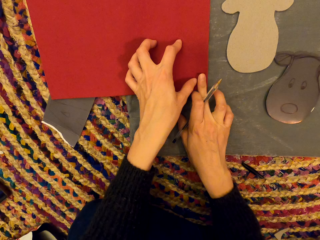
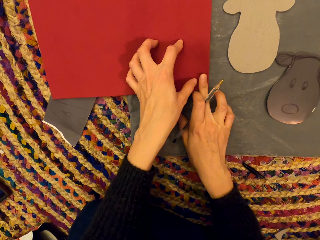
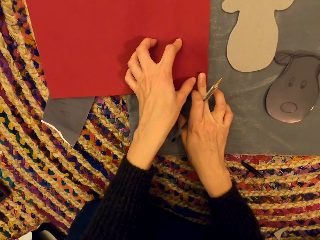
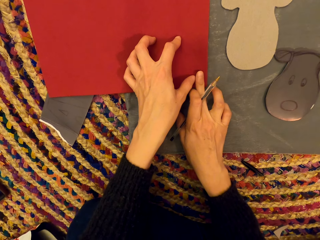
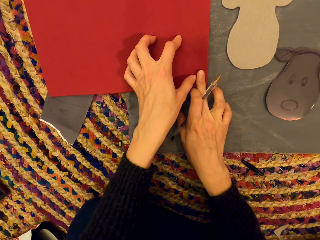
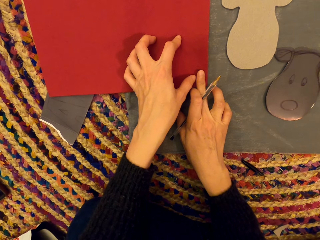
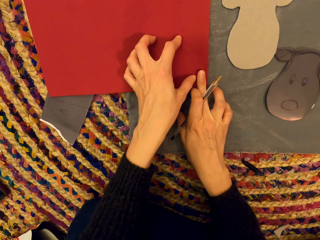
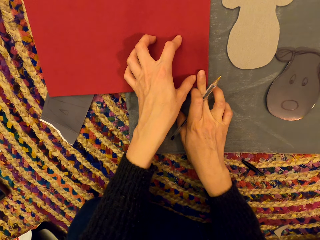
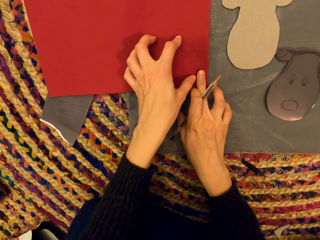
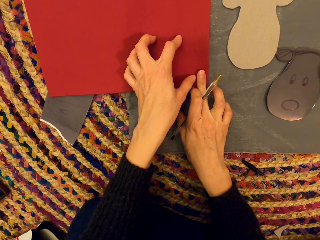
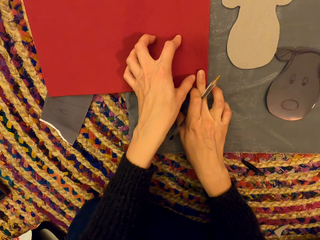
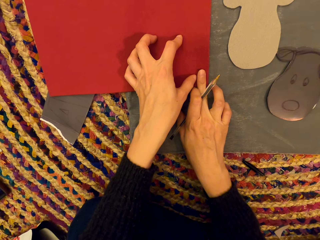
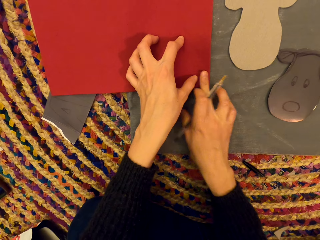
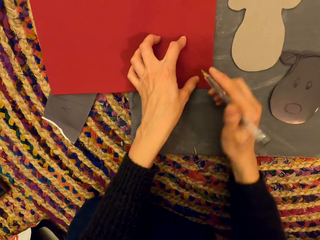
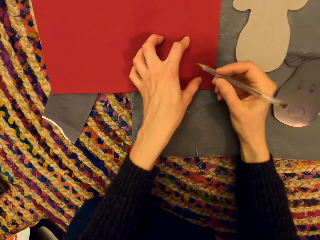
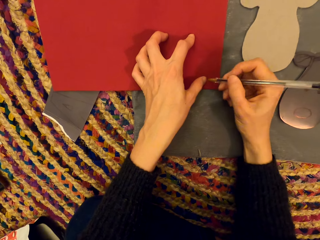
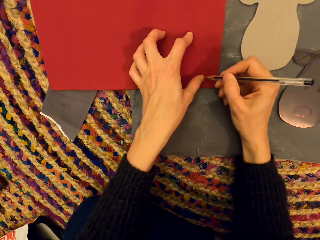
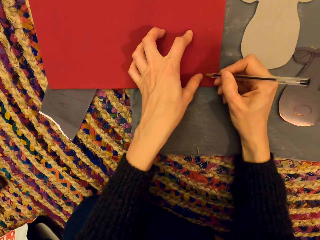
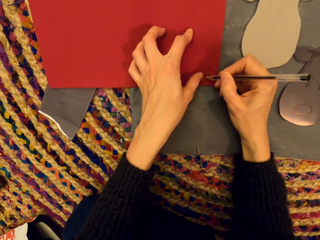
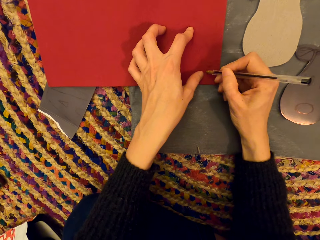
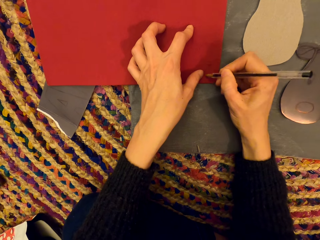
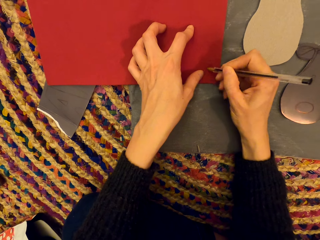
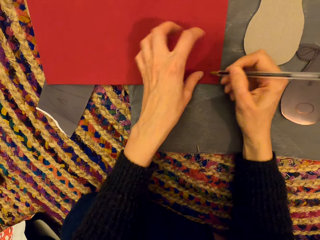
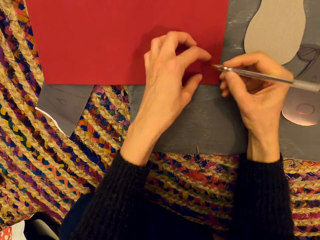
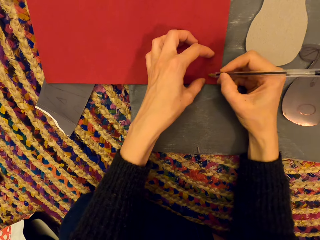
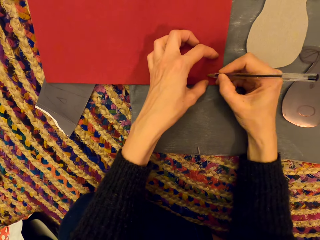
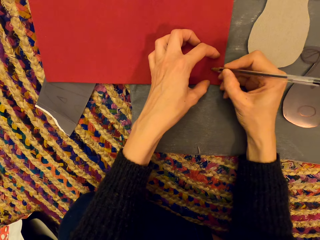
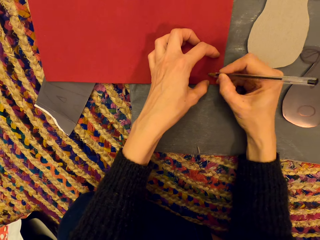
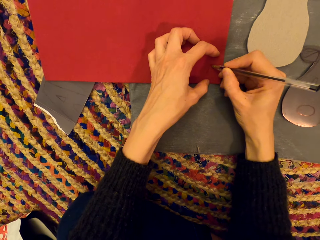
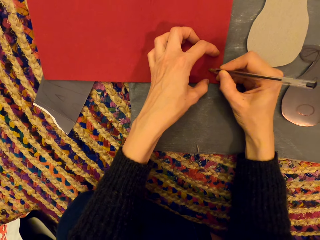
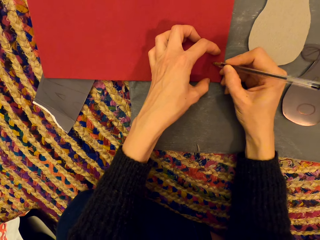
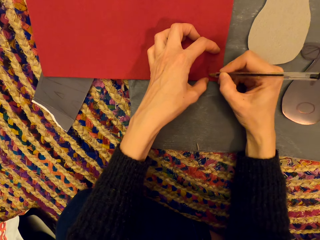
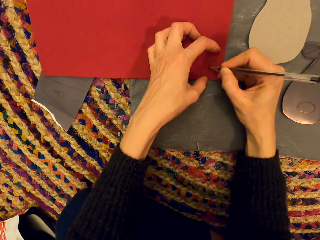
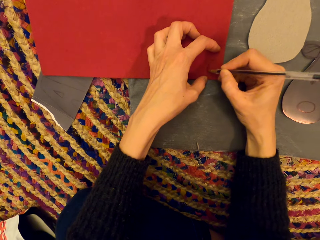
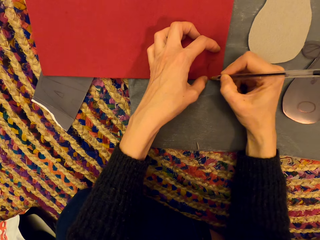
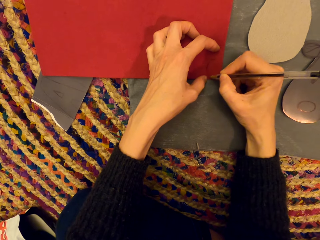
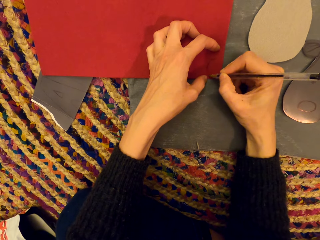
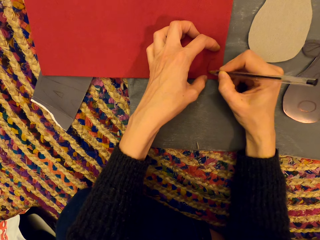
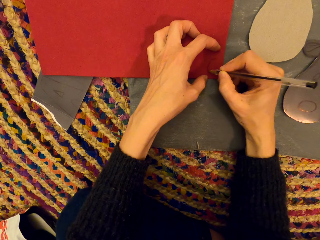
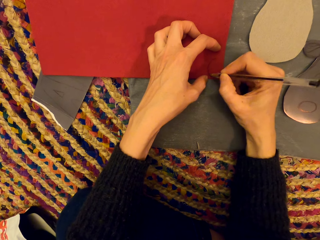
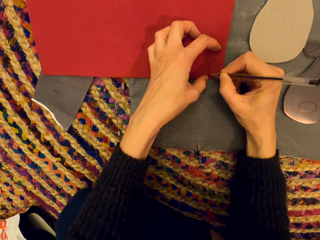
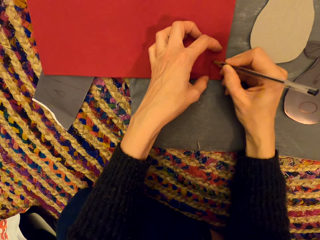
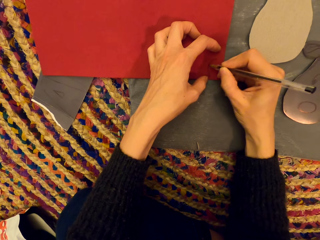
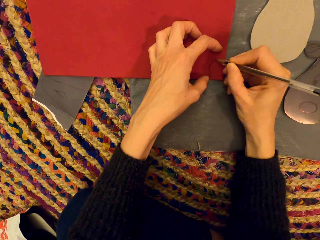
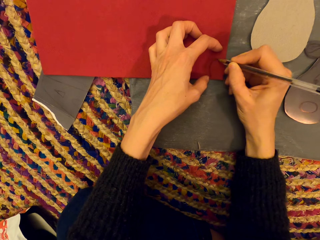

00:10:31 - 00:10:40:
The camera wearer draws.

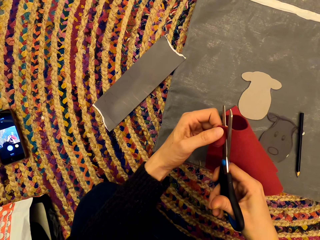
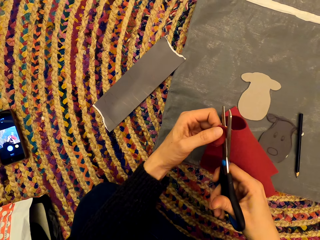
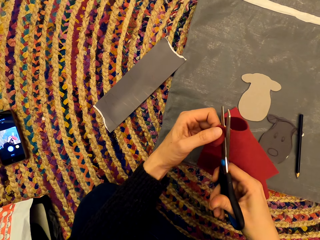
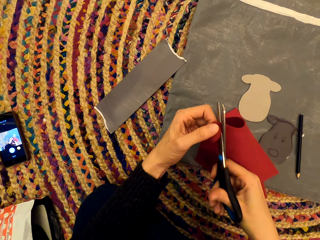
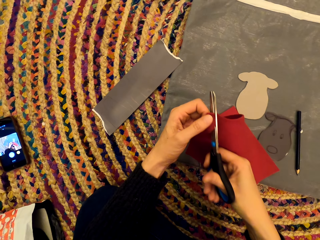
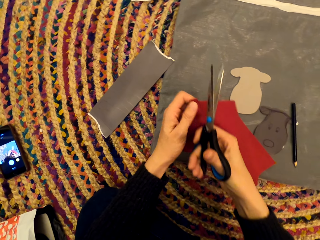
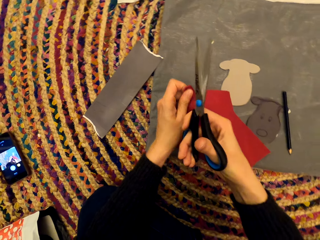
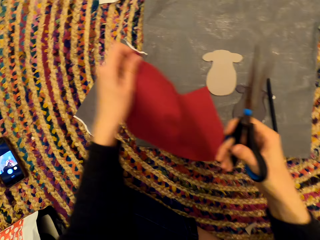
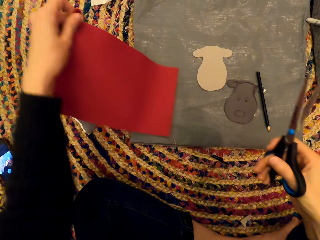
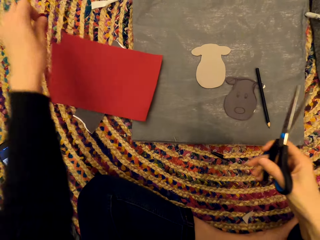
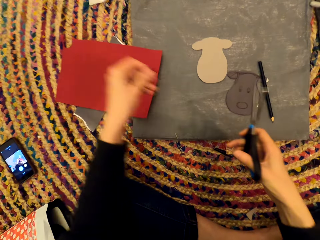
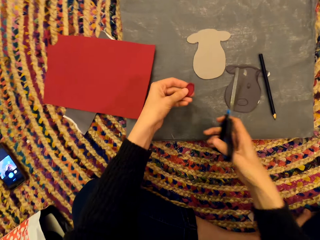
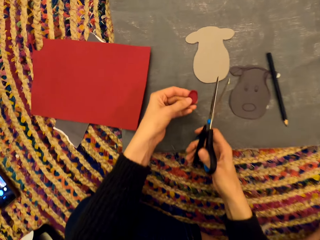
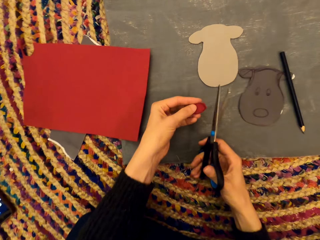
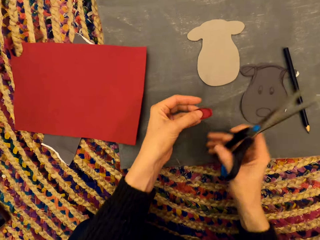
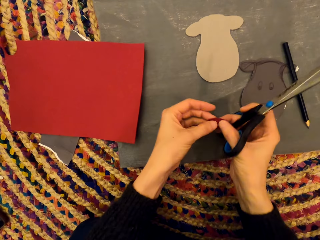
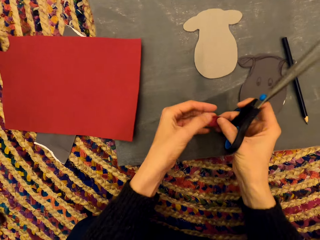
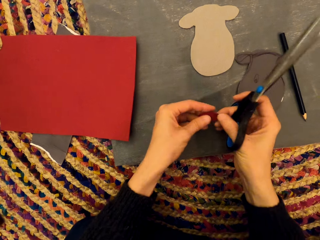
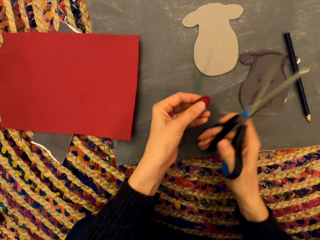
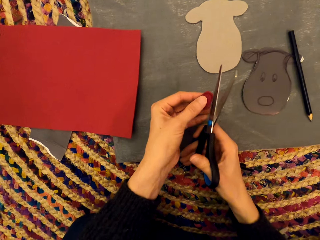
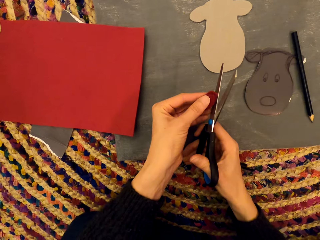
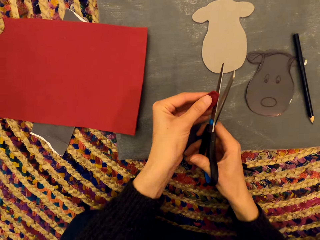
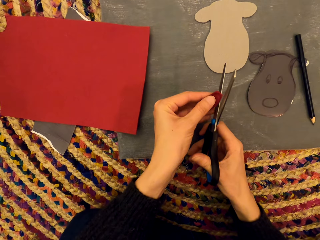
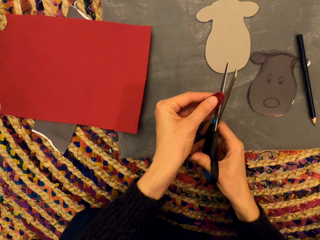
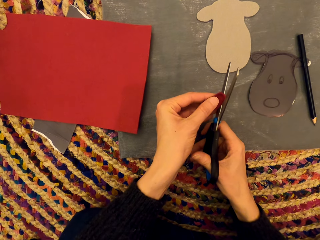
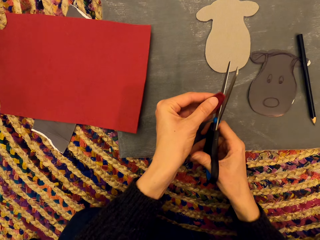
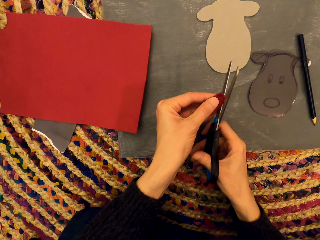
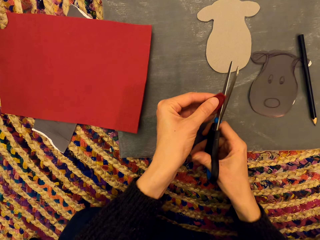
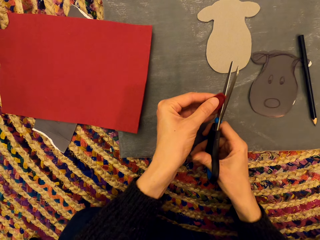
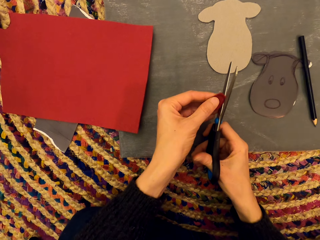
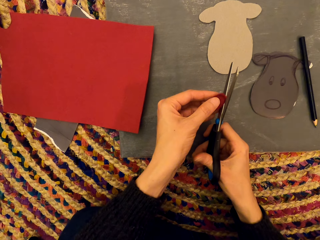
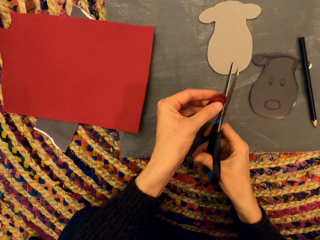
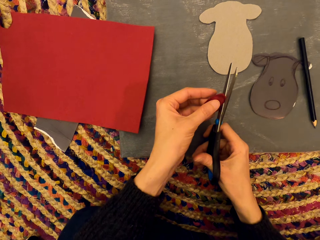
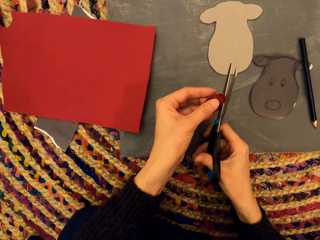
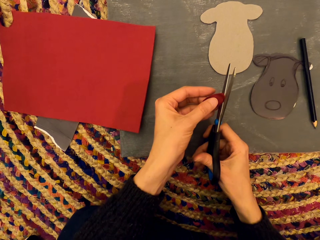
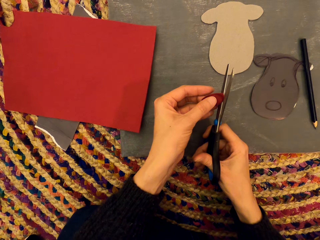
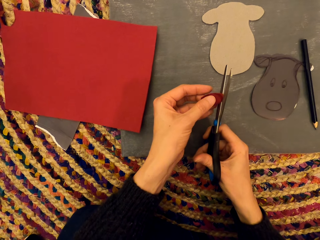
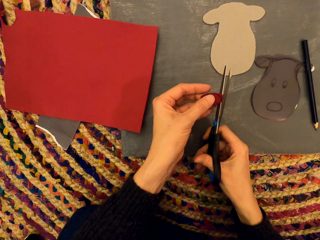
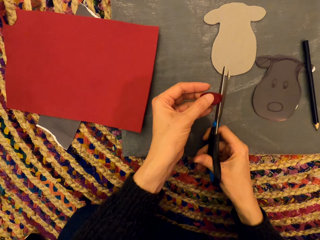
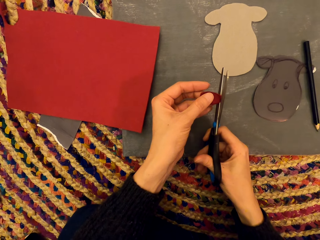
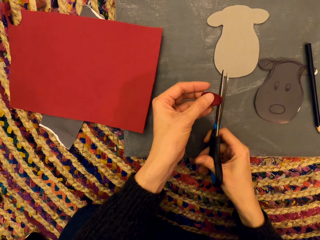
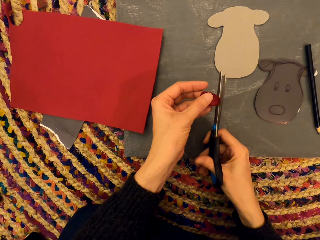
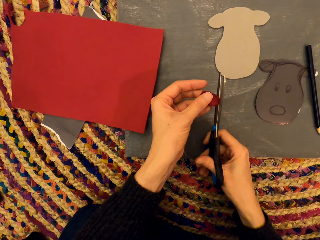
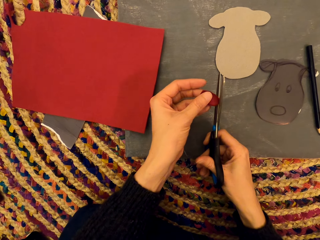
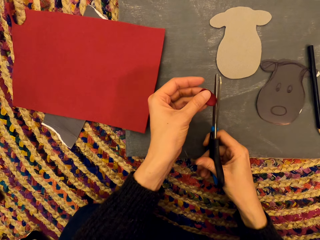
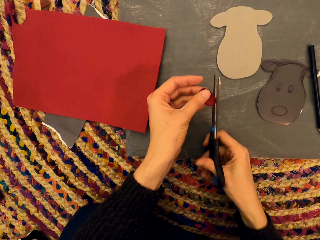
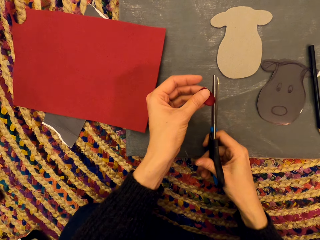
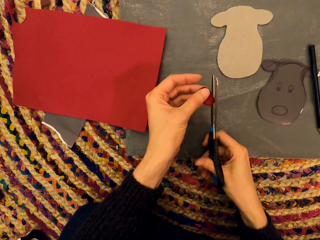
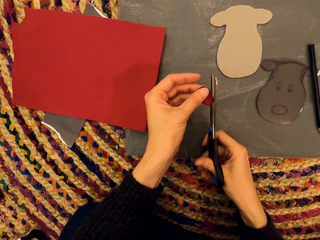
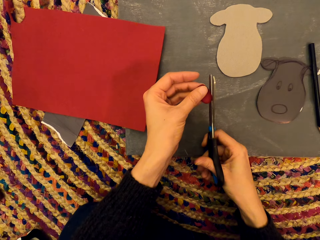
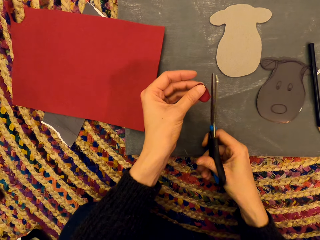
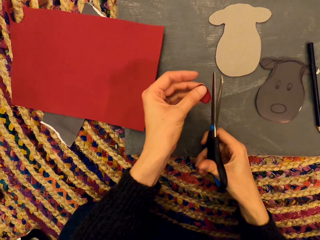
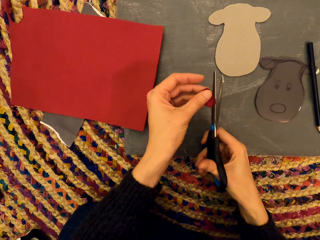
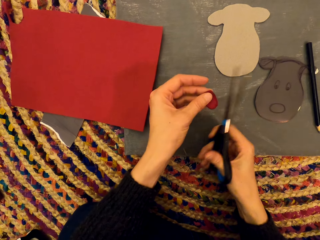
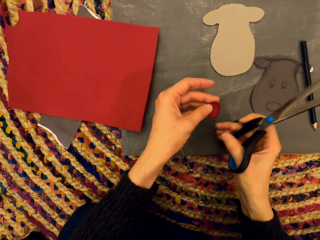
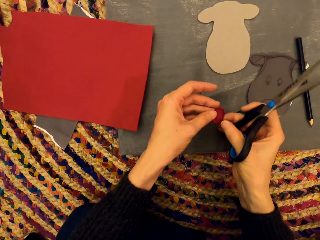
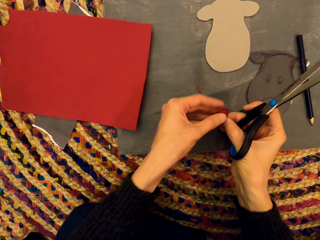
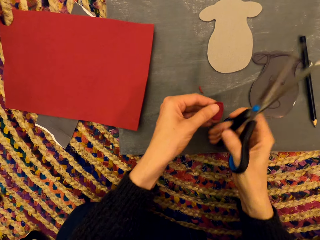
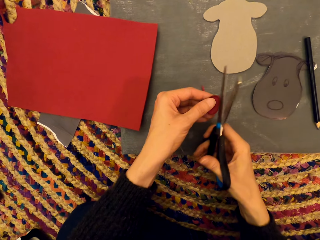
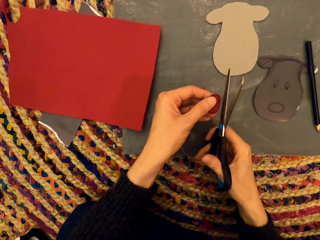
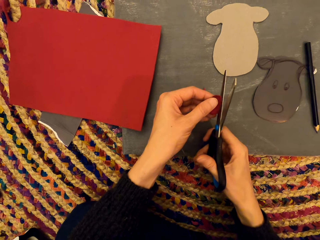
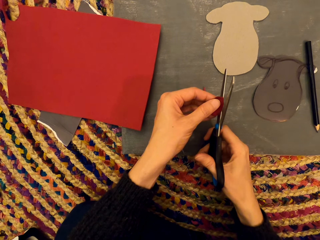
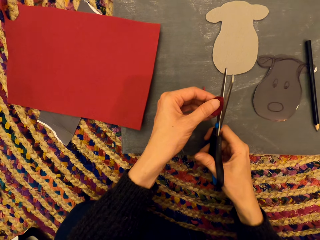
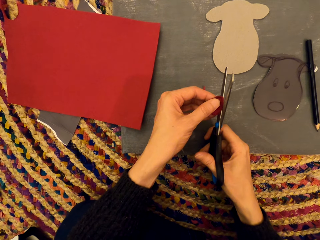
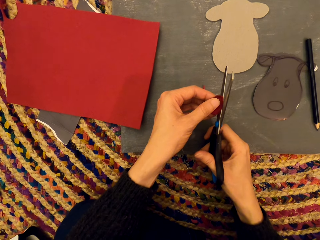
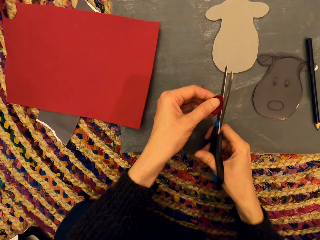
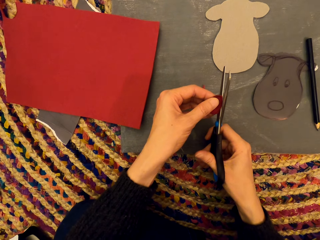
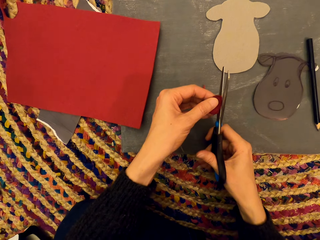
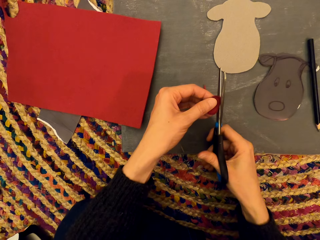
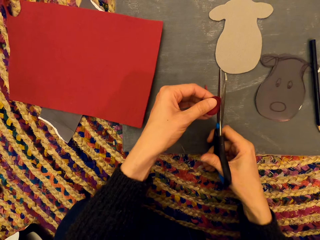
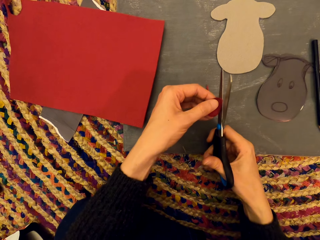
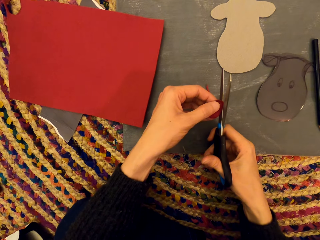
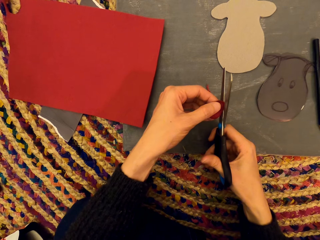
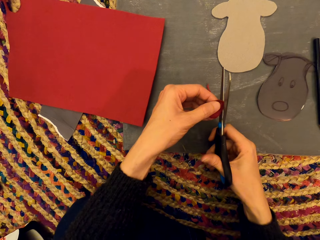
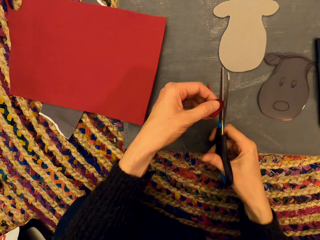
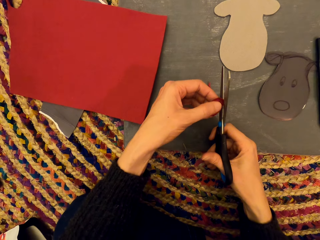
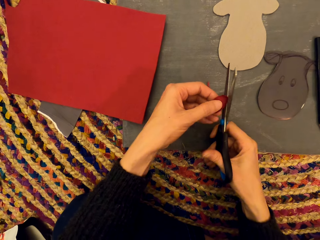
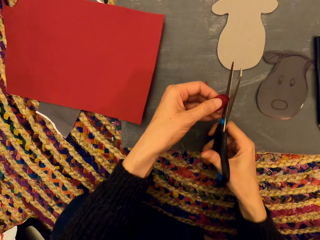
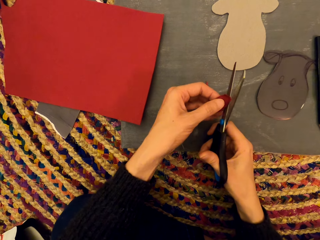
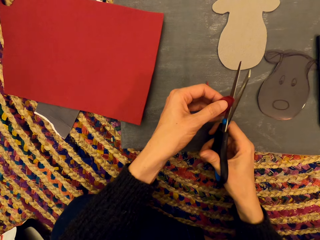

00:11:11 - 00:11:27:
The camera wearer drops the paper. They examine the paper. They cut the paper. They examine the paper. They cut the paper.
